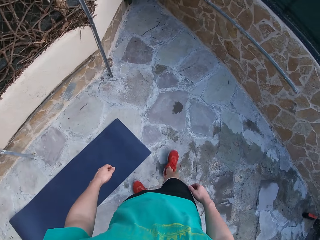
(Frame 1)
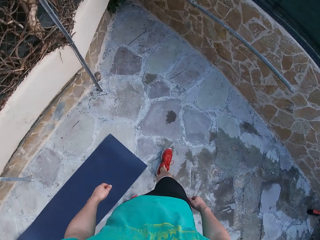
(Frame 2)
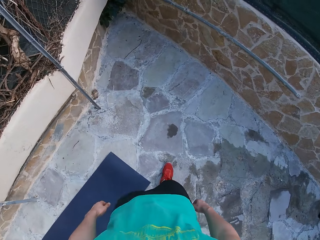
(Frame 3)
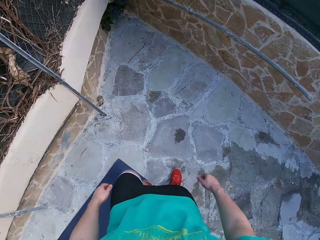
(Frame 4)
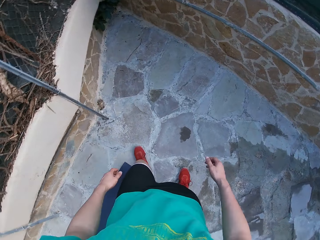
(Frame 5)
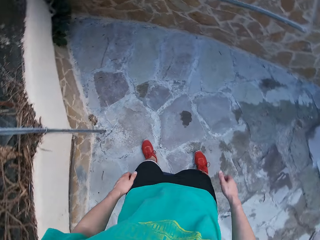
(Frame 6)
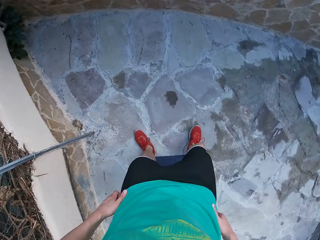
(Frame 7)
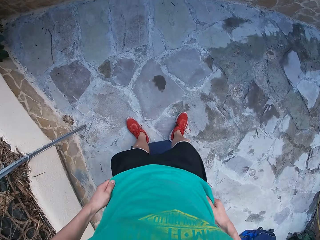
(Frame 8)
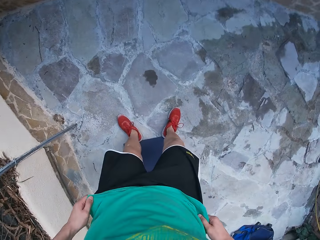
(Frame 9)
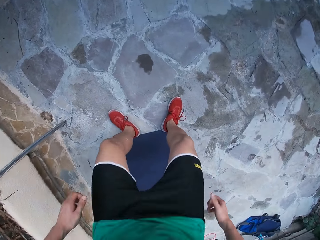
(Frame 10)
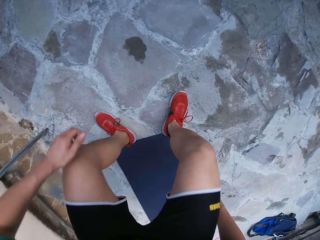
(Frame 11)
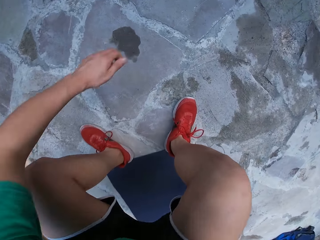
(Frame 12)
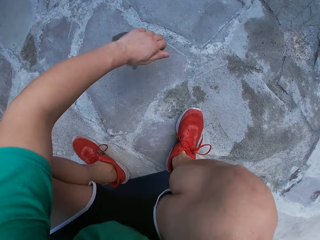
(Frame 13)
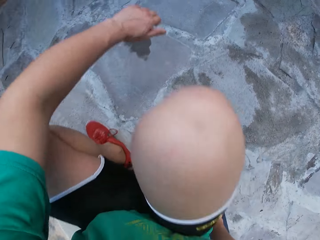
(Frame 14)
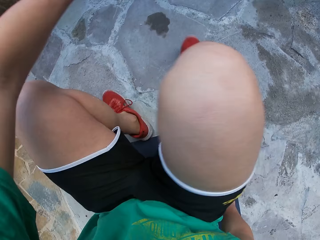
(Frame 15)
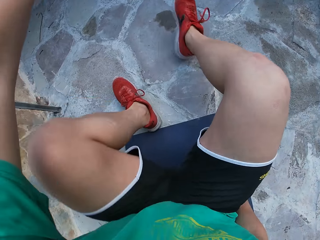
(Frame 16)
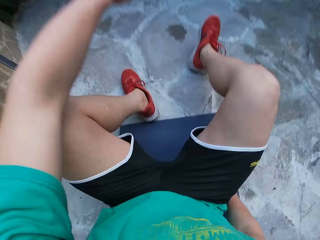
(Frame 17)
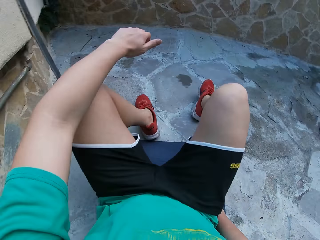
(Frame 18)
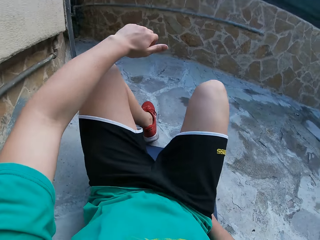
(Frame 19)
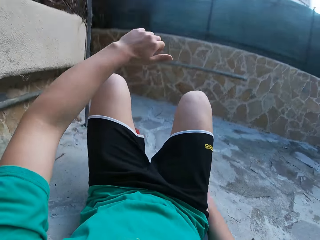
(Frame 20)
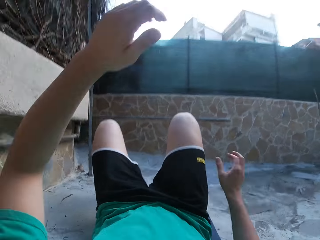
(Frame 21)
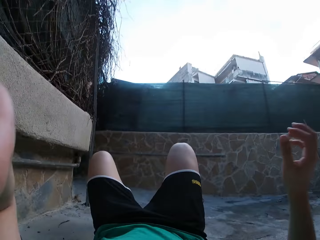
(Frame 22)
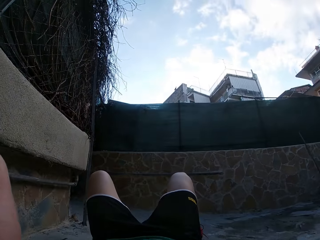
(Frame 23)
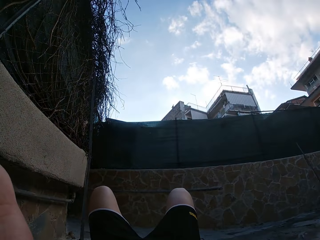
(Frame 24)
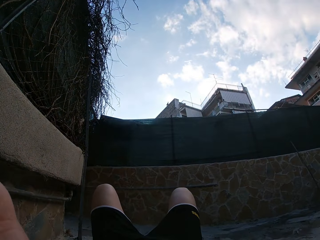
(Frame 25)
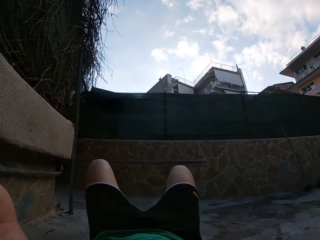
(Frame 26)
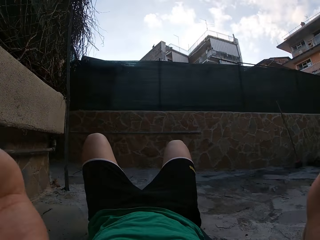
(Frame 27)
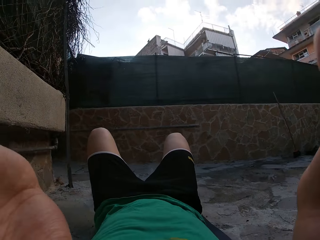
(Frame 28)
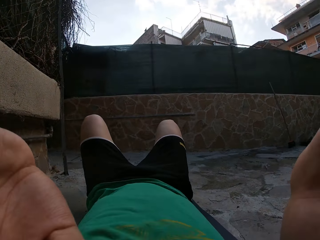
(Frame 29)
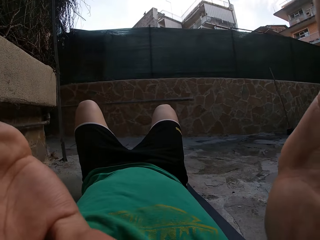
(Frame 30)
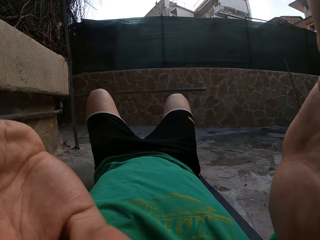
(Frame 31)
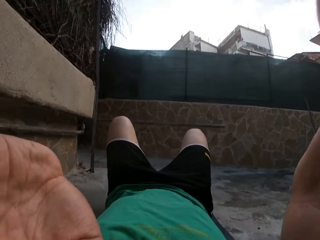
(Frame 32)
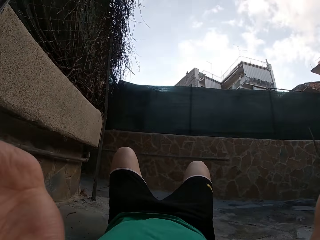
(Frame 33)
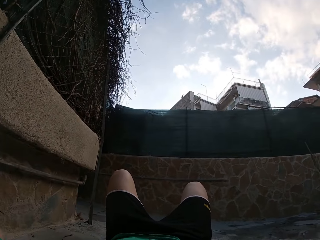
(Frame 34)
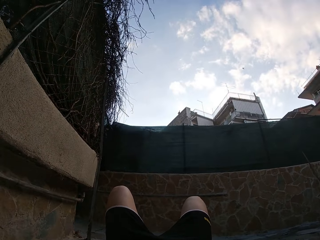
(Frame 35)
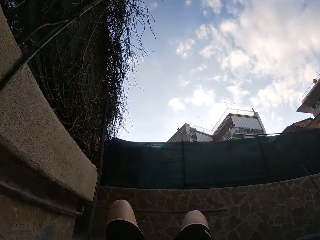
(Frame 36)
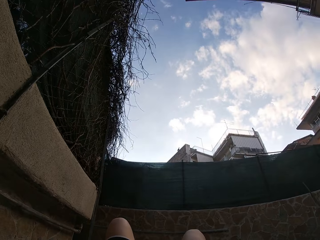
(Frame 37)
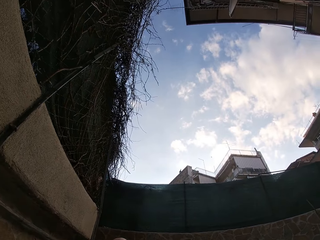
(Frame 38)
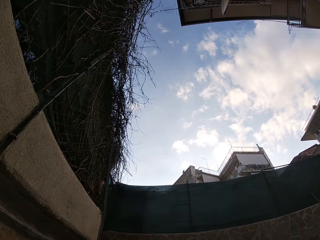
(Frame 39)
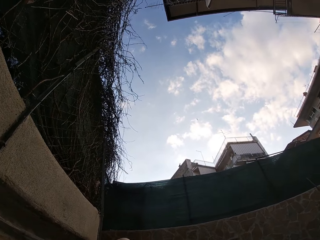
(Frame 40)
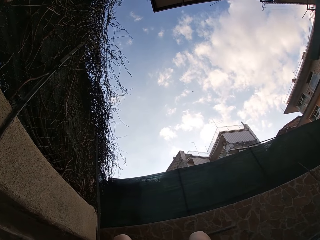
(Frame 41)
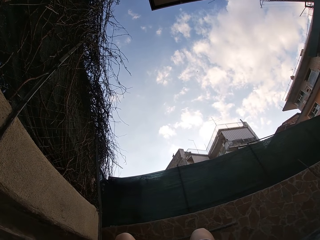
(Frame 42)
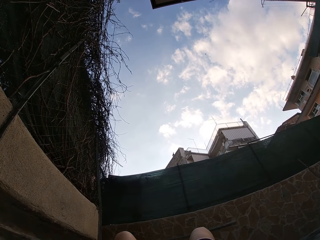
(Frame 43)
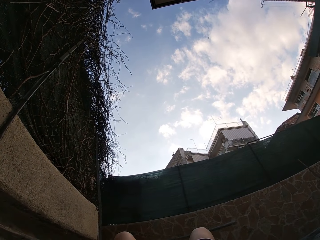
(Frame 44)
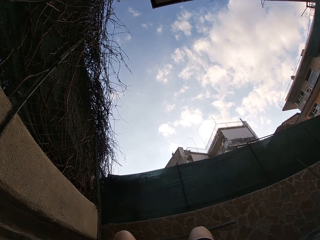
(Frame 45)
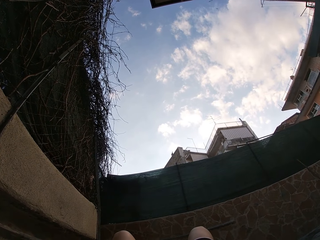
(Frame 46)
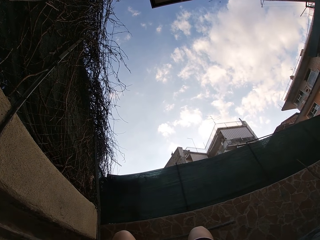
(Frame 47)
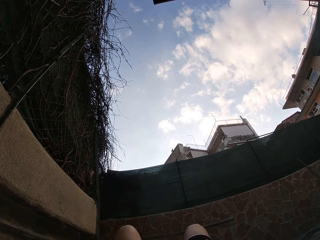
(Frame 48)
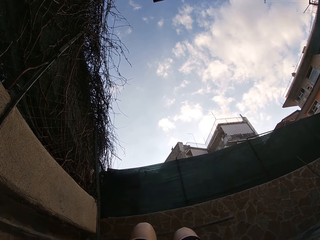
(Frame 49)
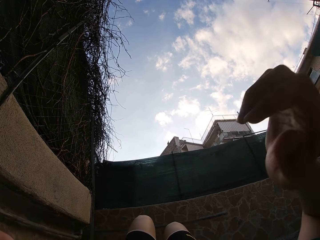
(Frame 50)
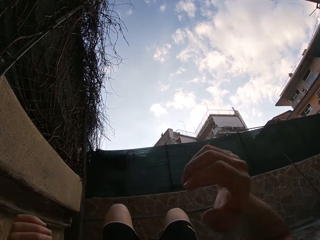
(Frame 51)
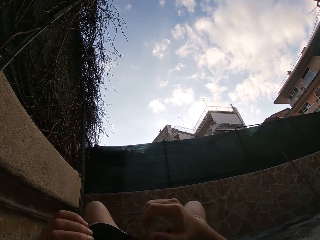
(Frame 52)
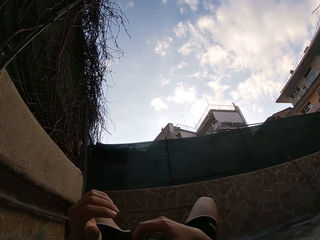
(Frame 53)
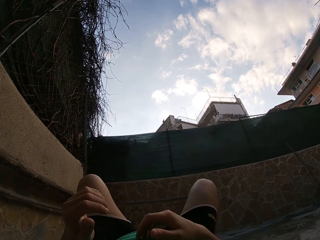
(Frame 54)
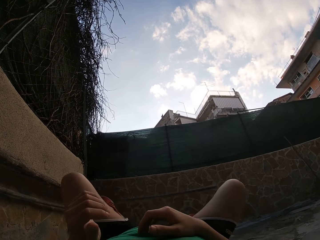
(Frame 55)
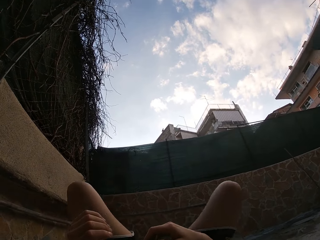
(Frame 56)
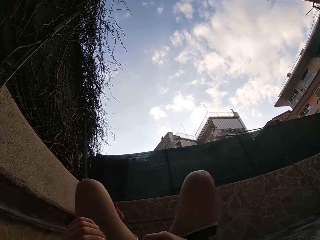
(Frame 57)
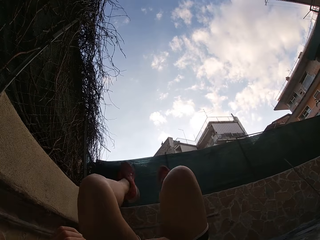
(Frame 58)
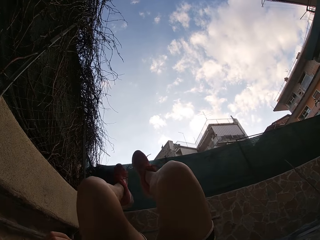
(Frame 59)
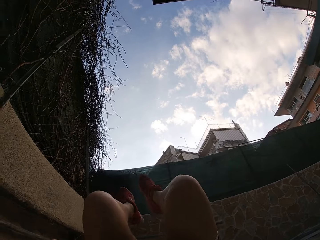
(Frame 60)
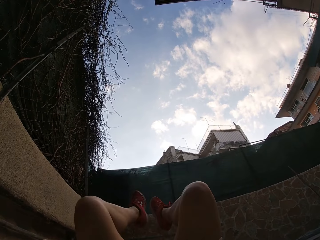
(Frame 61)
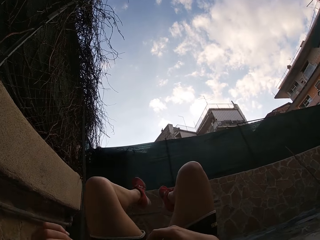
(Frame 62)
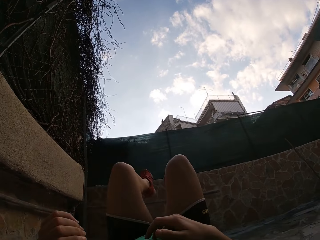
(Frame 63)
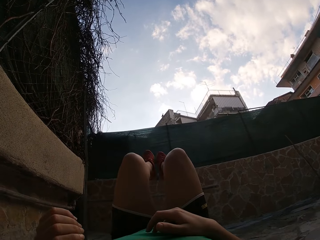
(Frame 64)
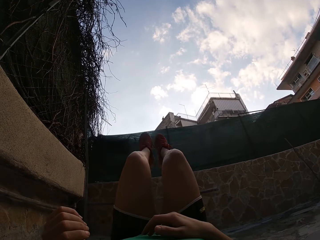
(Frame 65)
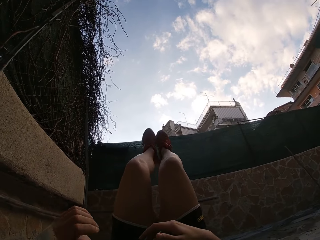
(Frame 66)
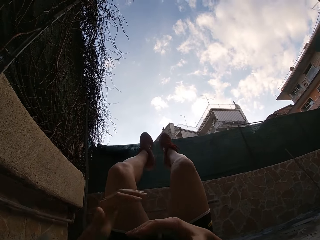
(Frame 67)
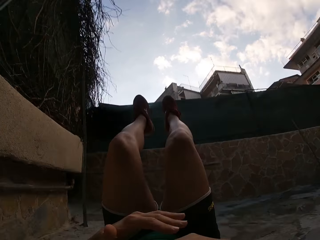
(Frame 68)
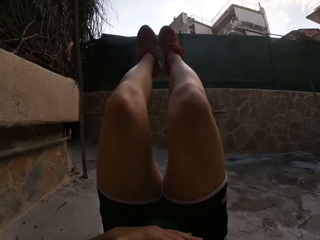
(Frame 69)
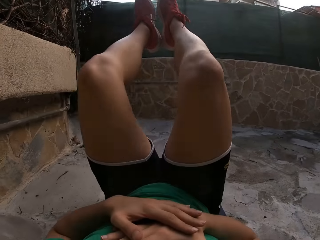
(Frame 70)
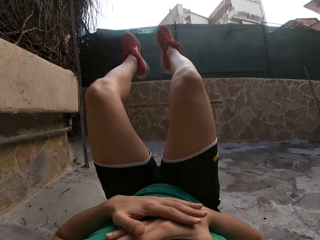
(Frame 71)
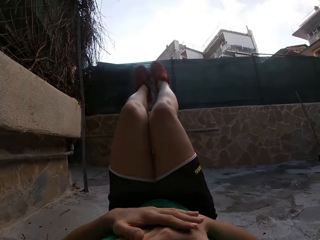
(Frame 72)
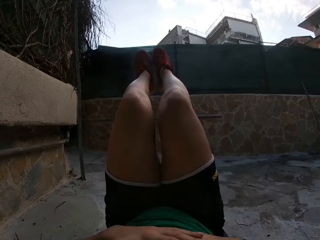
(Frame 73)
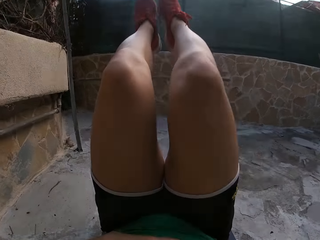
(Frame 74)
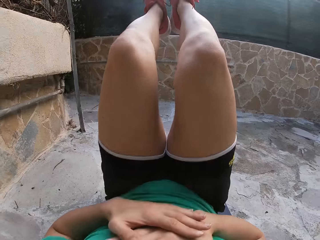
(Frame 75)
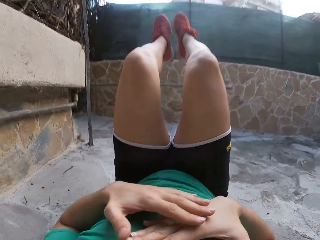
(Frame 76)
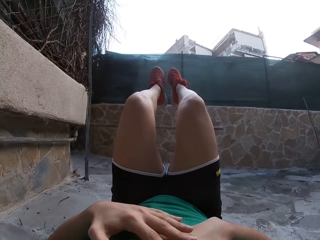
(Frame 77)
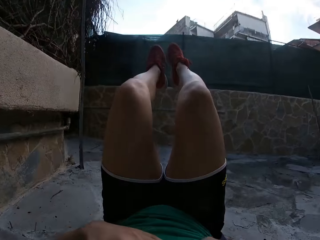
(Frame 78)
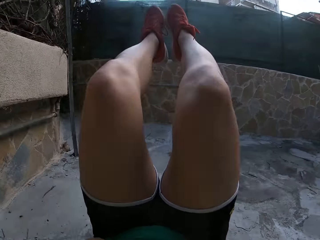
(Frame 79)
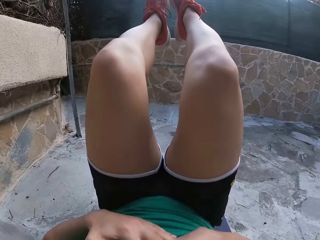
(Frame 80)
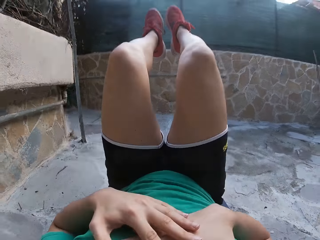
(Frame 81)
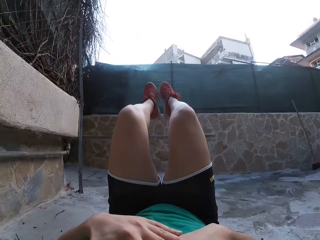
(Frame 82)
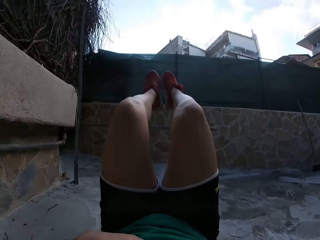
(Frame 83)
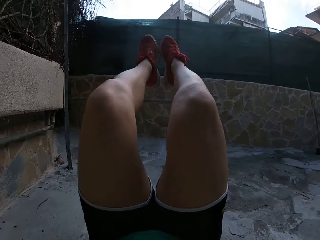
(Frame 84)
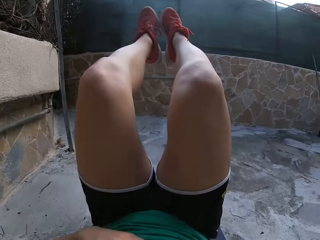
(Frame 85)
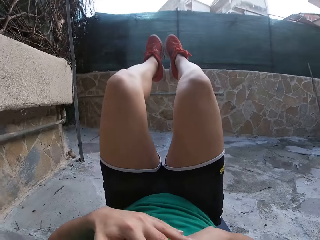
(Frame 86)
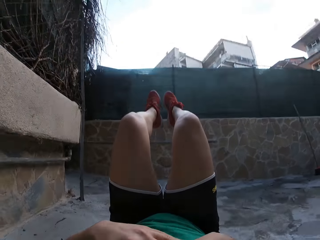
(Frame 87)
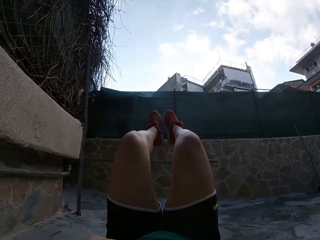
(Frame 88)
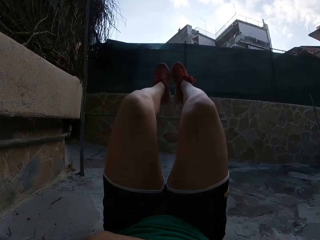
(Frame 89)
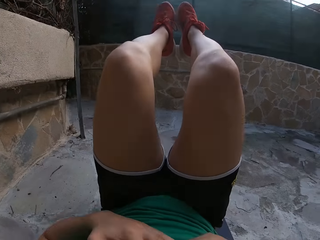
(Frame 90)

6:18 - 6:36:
The camera wearer lies down on the exercise mat. He sits on the yoga mat. He exercises on the exercise mat. He lays his head on the mat. He raises his hands. He positions himself. He does jackknives.

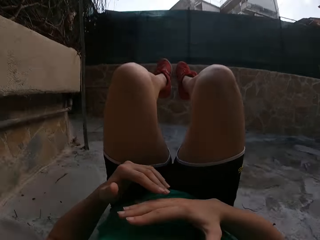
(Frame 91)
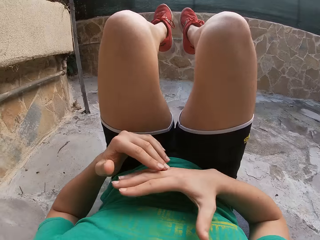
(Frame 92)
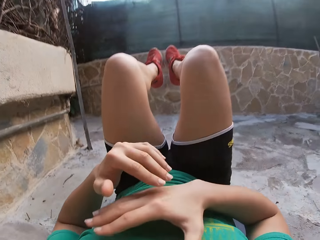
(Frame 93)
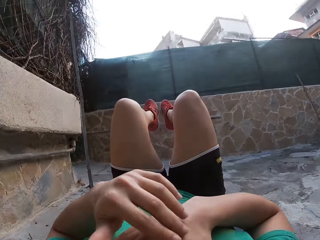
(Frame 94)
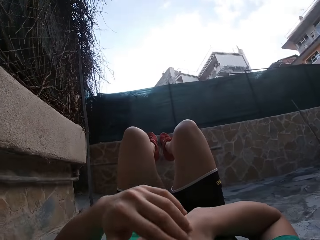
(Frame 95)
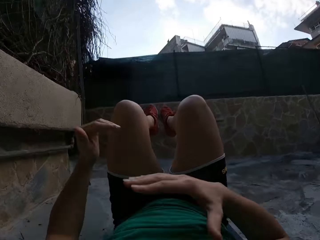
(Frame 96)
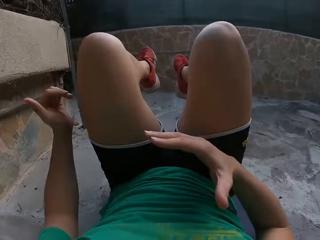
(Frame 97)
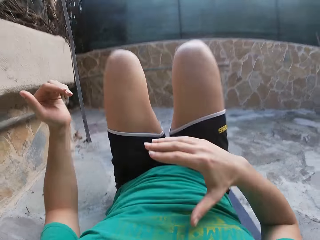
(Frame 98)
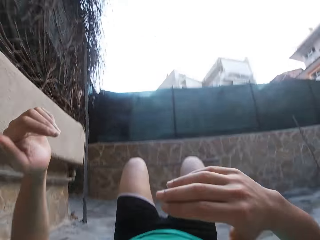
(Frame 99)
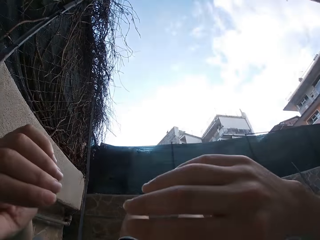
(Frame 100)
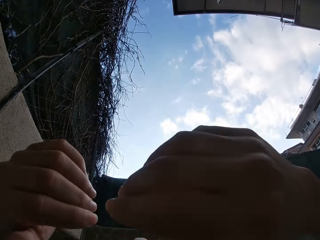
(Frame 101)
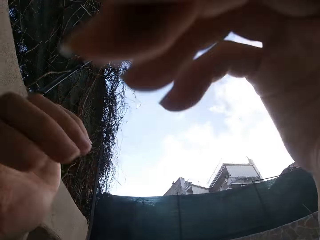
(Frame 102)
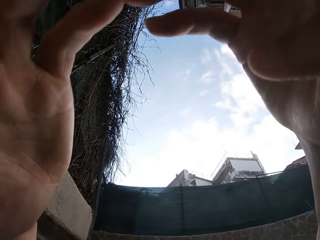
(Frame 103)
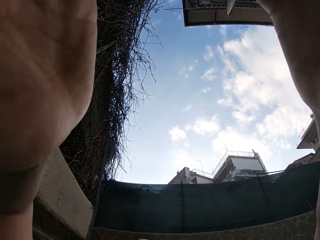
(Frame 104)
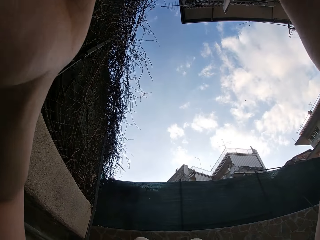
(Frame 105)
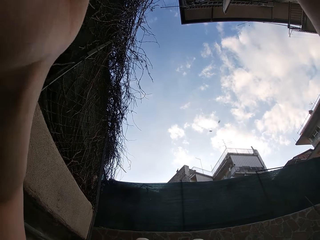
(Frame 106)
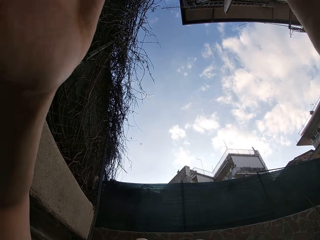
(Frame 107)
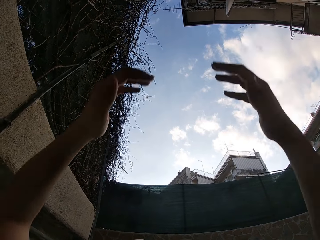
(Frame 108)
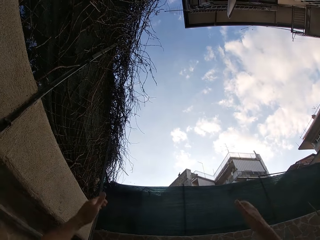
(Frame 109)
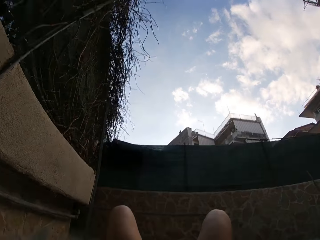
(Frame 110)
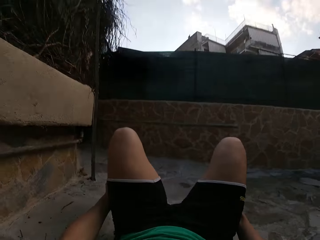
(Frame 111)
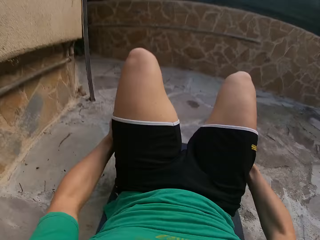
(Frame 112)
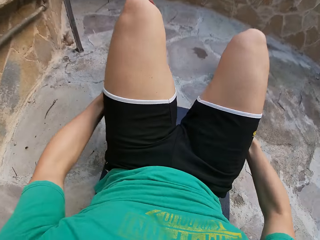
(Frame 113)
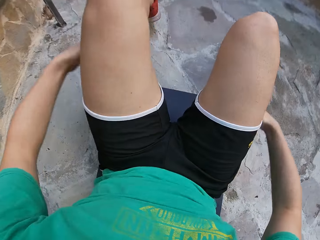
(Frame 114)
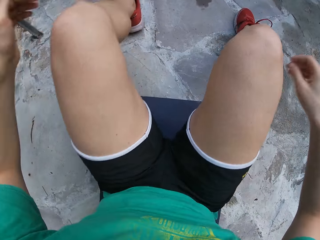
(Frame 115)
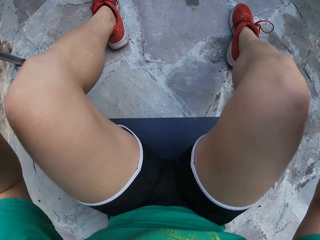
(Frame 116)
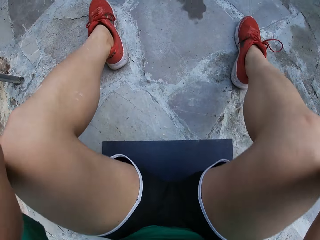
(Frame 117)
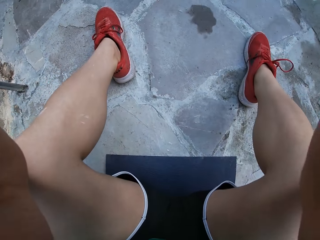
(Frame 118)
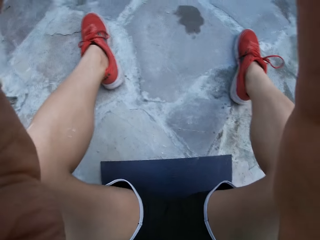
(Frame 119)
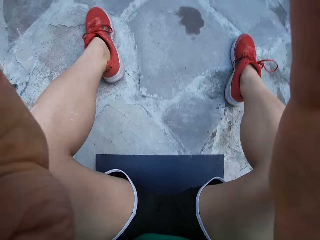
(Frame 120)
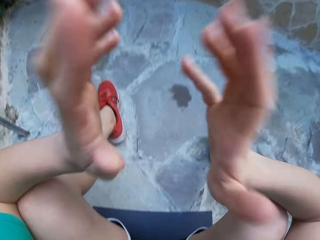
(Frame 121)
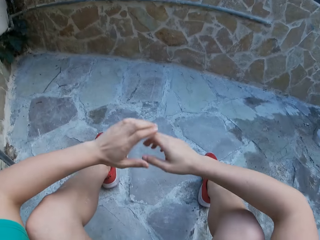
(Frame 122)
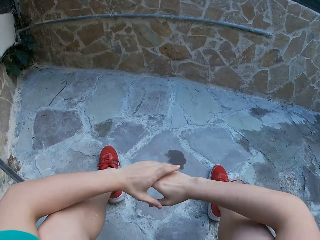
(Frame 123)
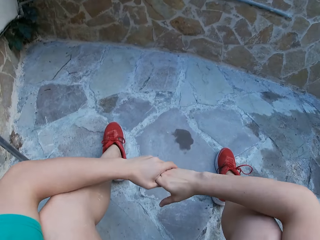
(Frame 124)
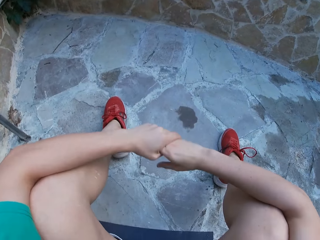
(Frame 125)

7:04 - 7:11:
The camera wearer raises his hands. He drops his hands beneath his thighs. He sits on the exercise mat. He raises his hands up. He lowers his hands.
